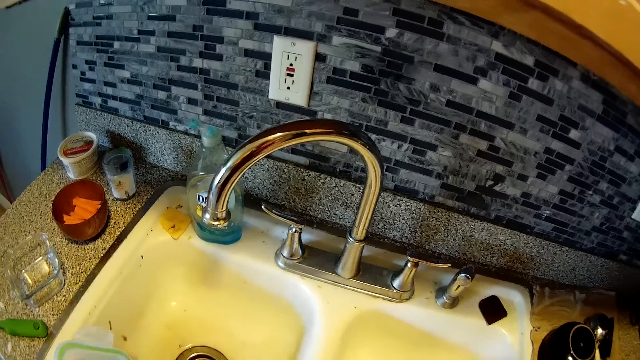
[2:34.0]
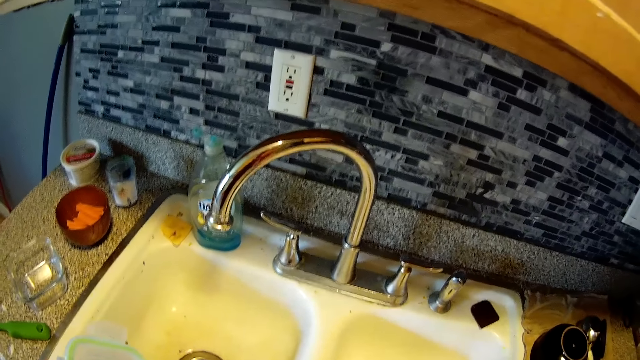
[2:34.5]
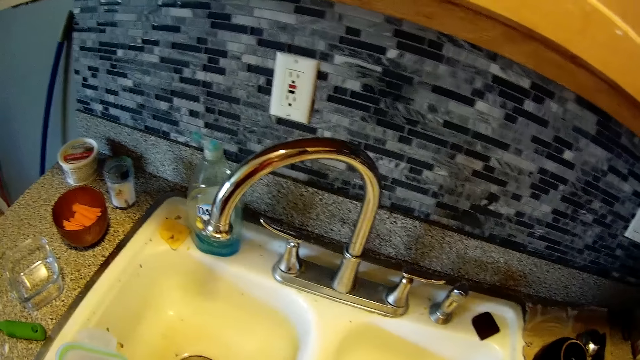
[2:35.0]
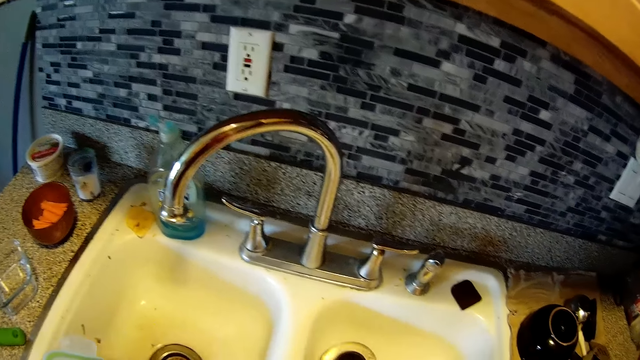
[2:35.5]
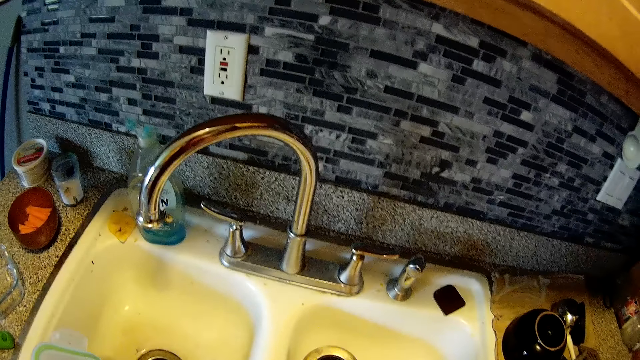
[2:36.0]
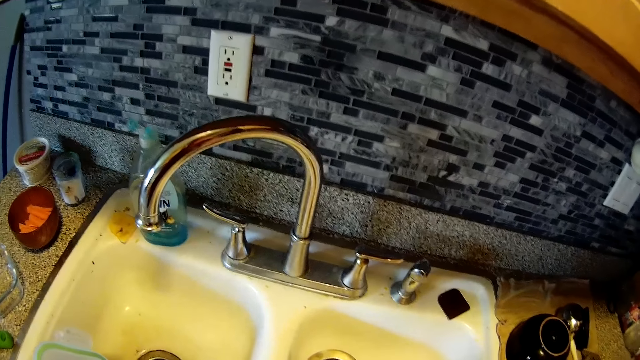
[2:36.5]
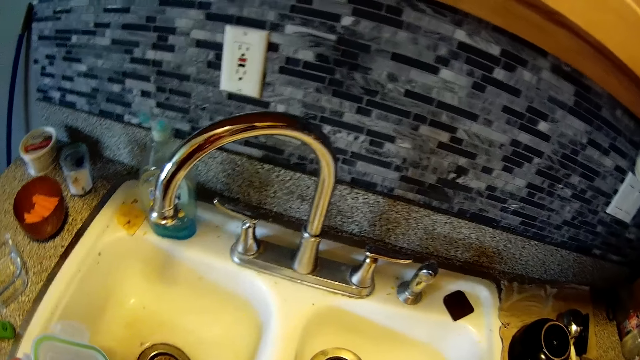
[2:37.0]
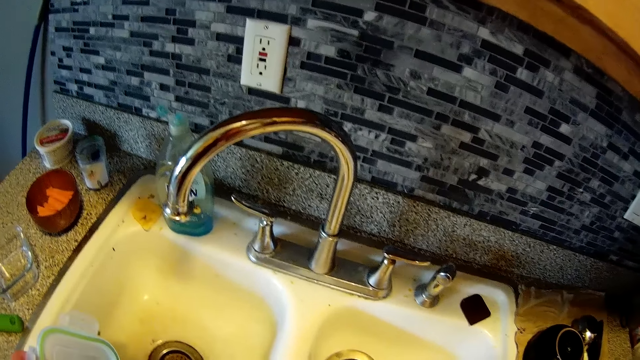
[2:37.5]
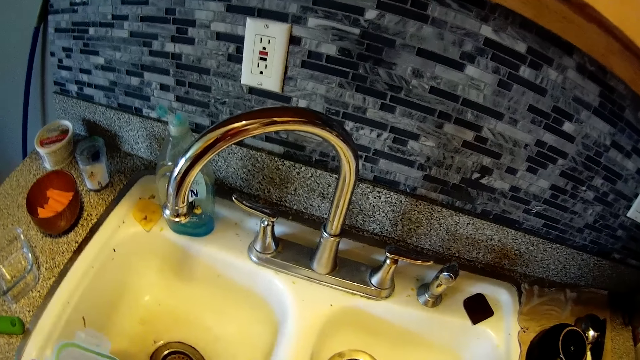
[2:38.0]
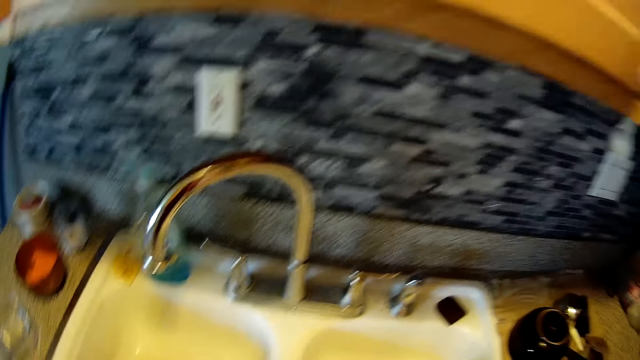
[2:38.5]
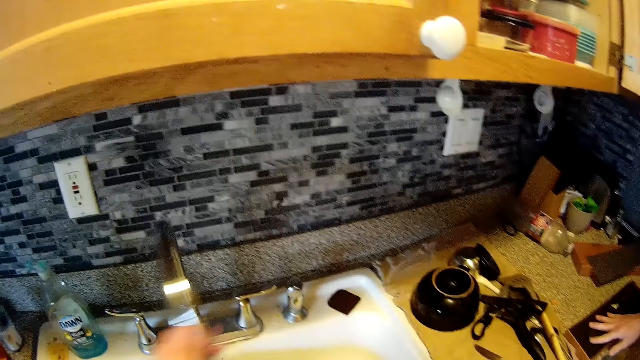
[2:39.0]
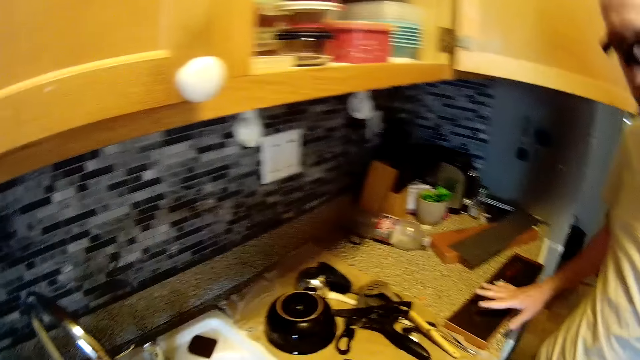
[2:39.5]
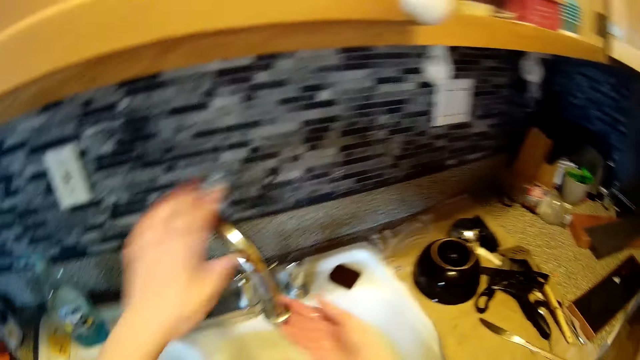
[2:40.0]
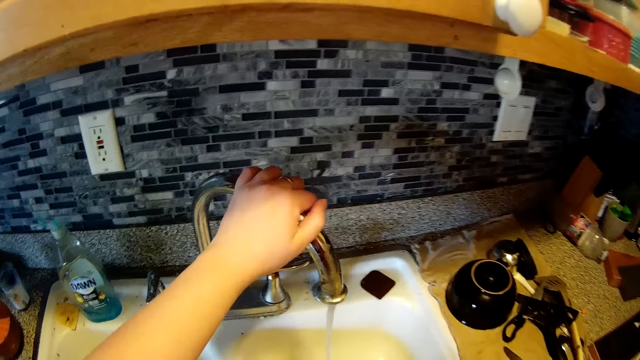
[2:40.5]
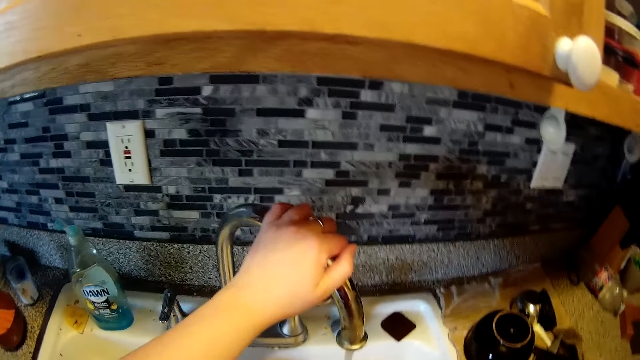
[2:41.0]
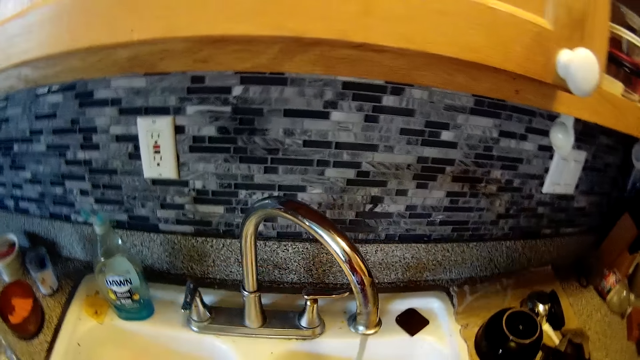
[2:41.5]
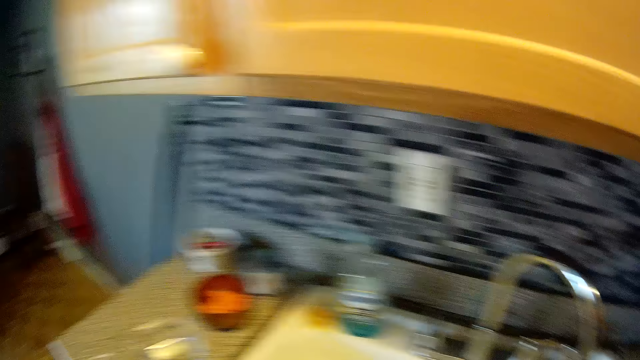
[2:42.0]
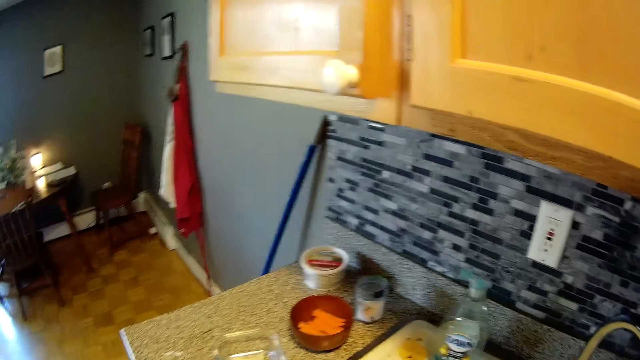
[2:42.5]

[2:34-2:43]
The camera wearer hits the tin on the sink. She drops the plate lid in her left hand inside the kitchen sink. She adjusts the spout of a tap on the kitchen sink with her left hand. She pushes the tap to the sink. She turns on the kitchen tap with her left hand. She pushes the tap to the sink.

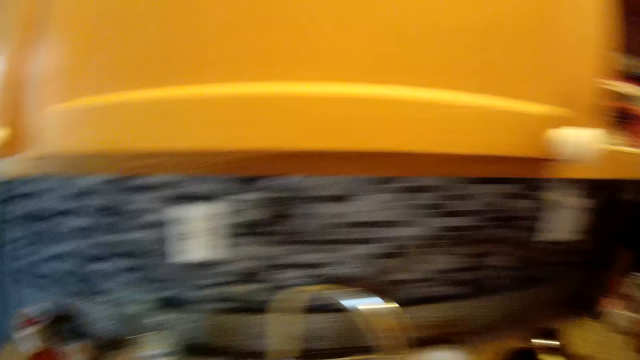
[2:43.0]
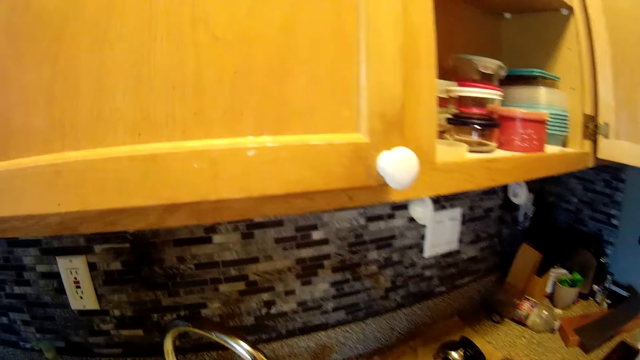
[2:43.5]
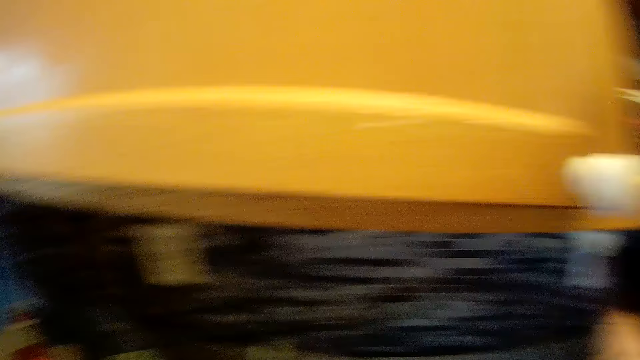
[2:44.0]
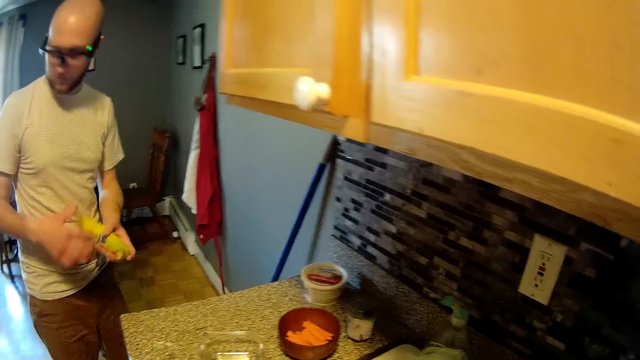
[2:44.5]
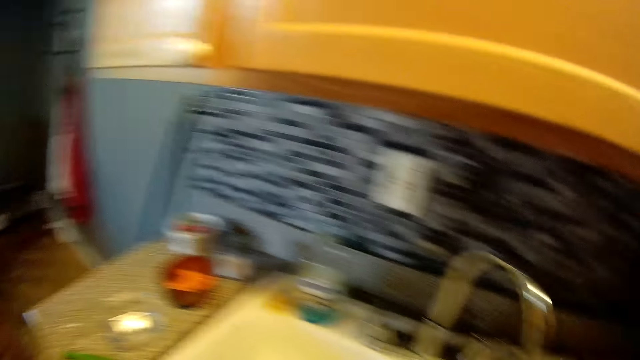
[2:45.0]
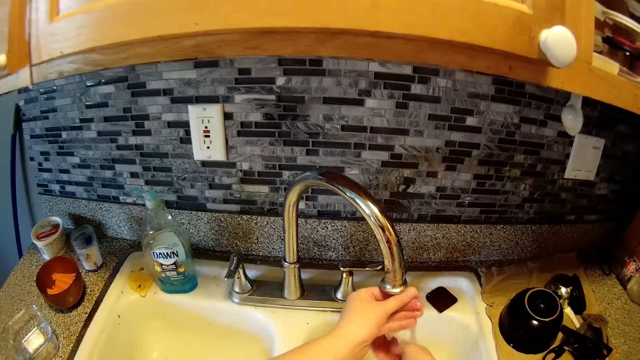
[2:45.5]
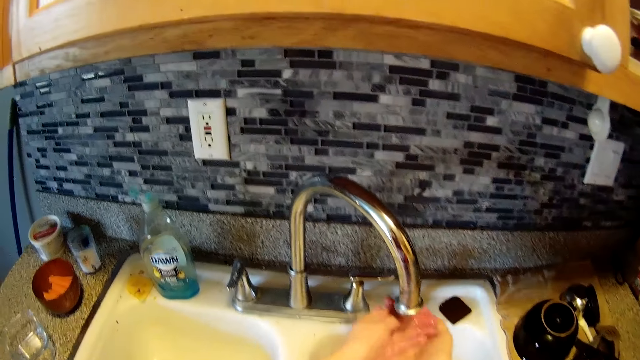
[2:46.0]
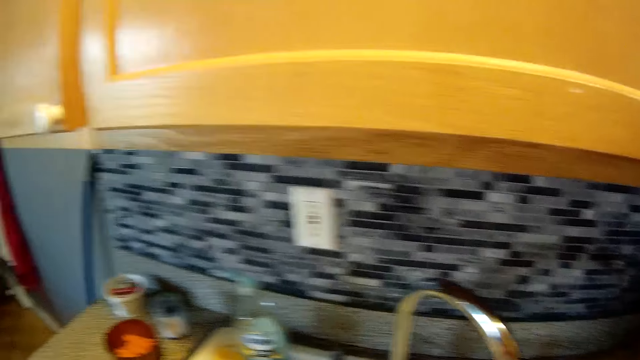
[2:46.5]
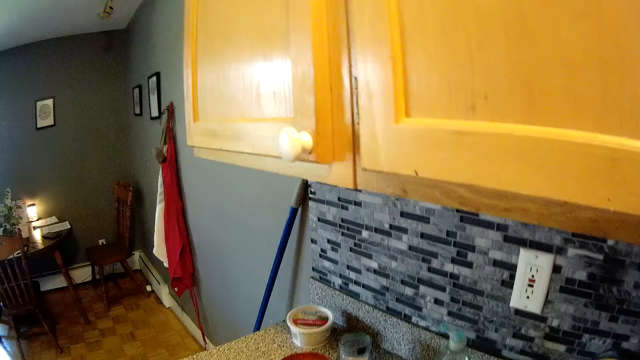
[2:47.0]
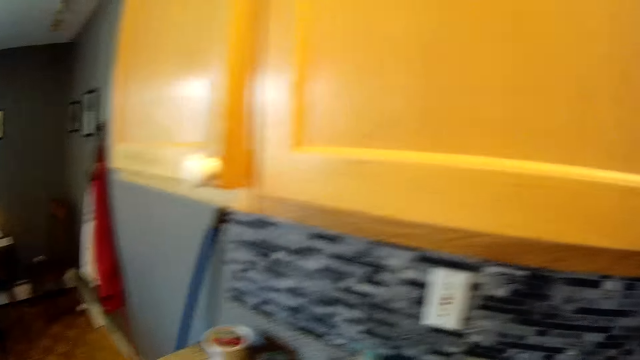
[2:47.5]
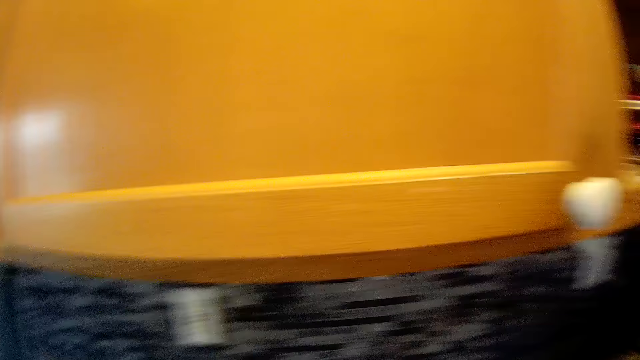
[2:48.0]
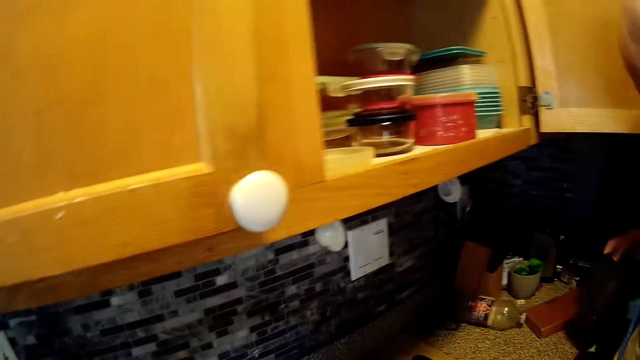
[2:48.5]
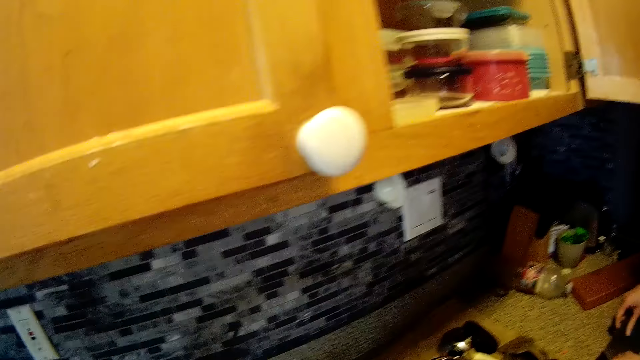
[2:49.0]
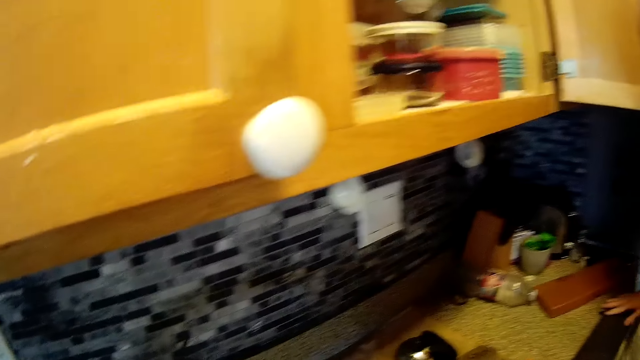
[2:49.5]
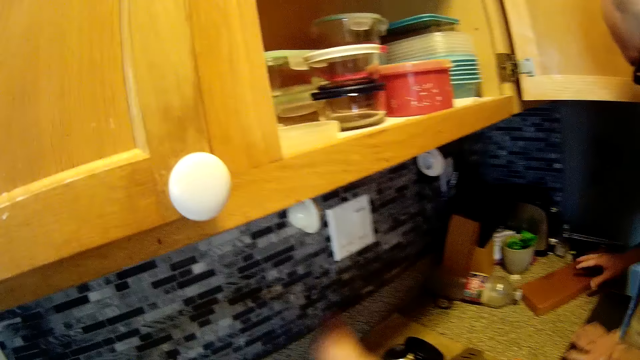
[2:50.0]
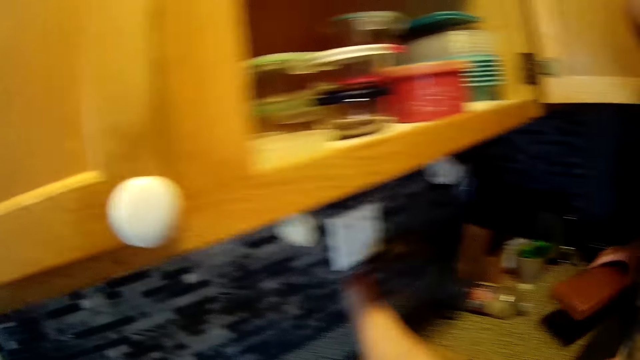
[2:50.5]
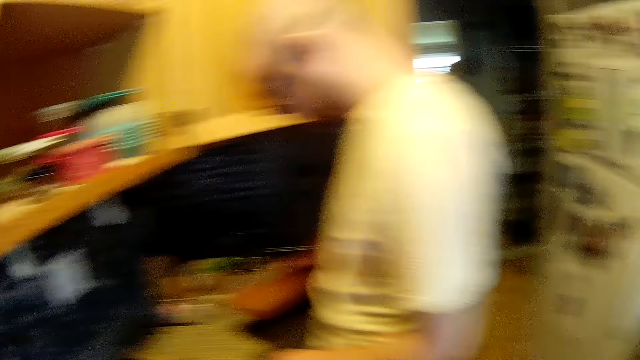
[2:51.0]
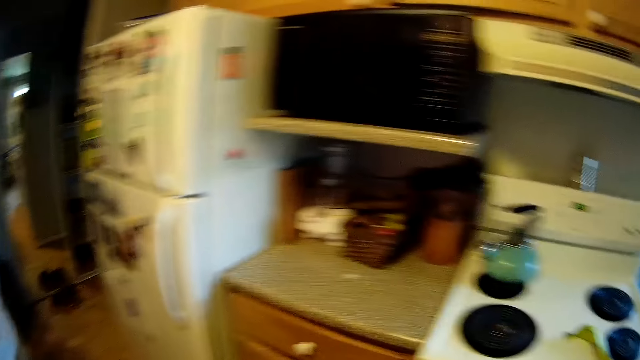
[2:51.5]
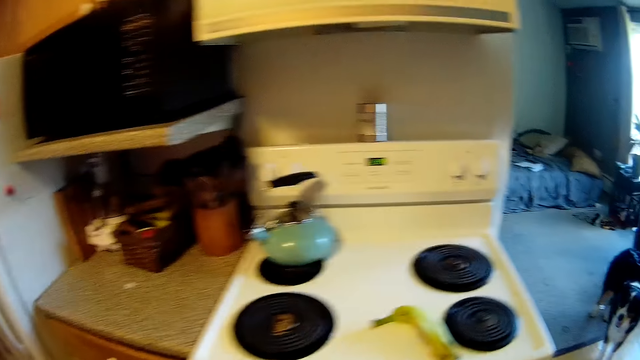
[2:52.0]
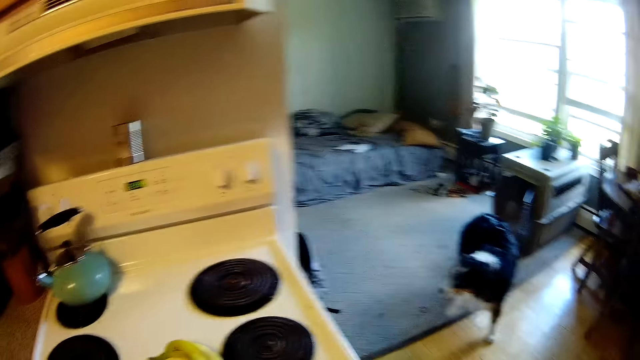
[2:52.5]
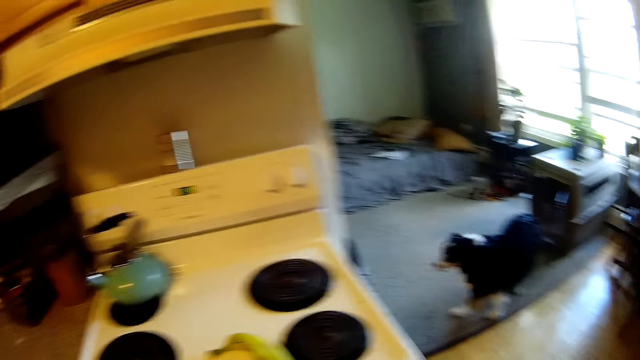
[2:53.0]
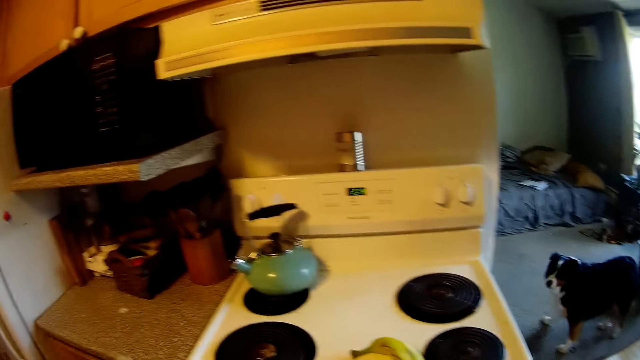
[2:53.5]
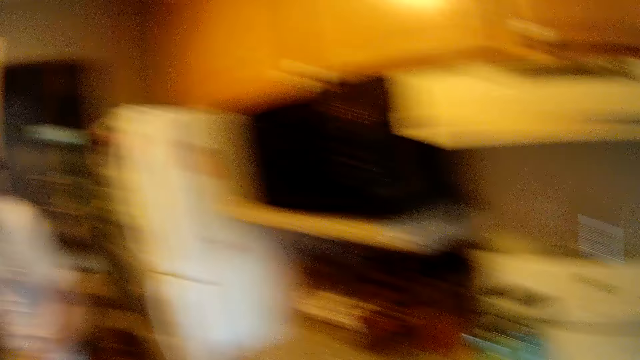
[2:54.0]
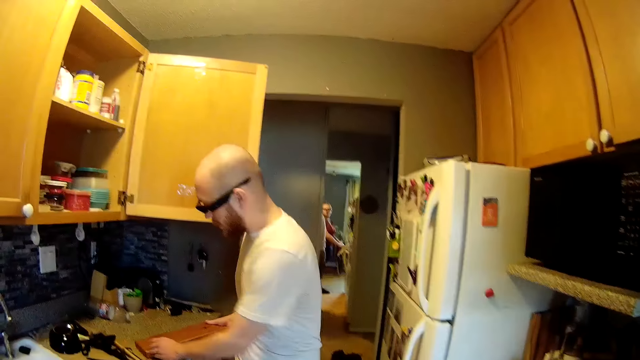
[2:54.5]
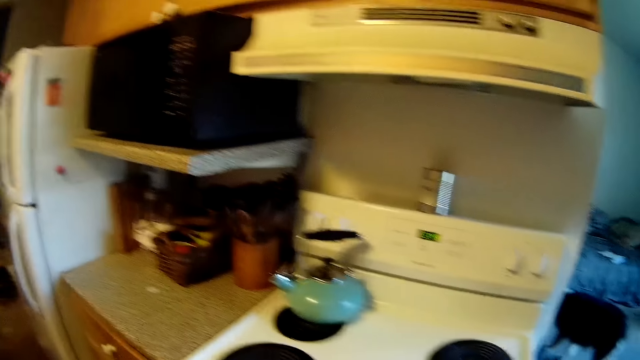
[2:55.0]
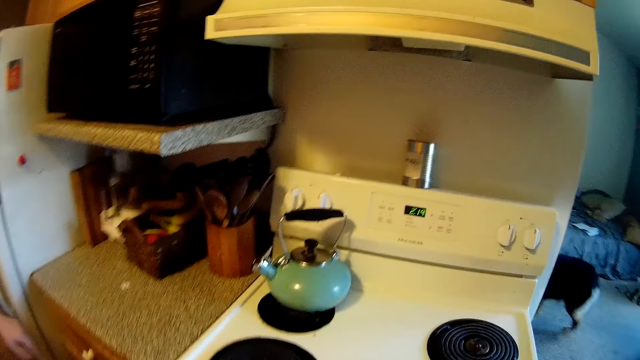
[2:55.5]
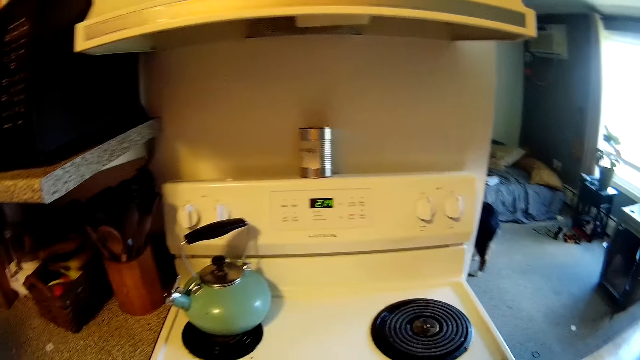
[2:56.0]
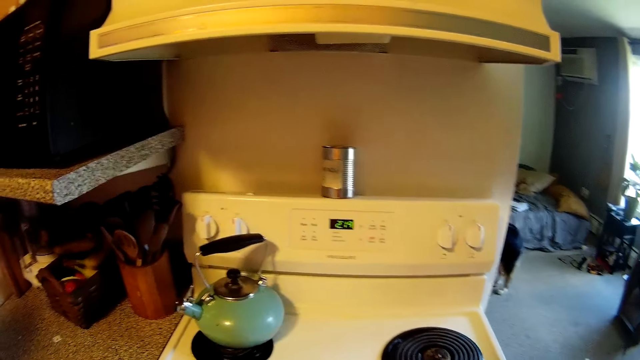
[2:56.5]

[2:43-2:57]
The camera wearer presses a switch on a wall with her right hand. She rinses her hands with the water from the tap. She sings. A man lays a piece of cloth on the kitchen countertop with both hands. The camera wearer presses the switch with her right hand. The man picks up a box cover from the kitchen countertop with his right hand. The camera wearer looks around. The man interacts with the camera wearer. The man sings.
